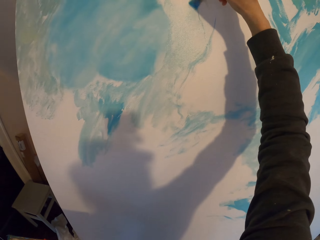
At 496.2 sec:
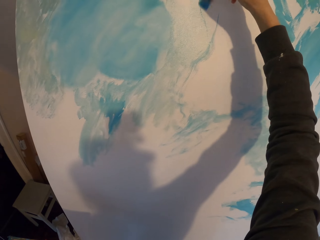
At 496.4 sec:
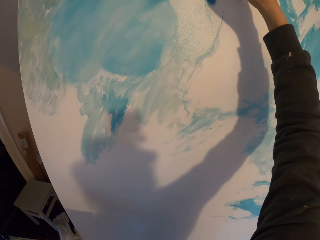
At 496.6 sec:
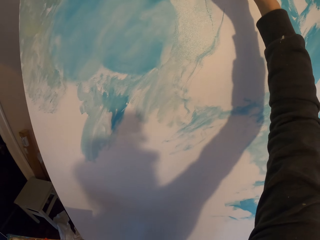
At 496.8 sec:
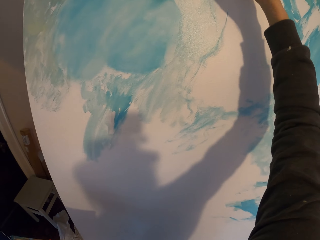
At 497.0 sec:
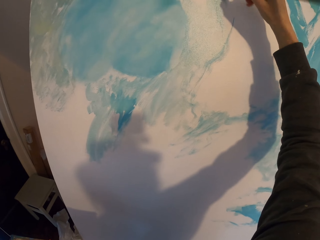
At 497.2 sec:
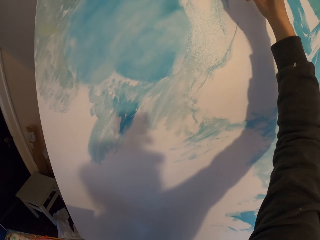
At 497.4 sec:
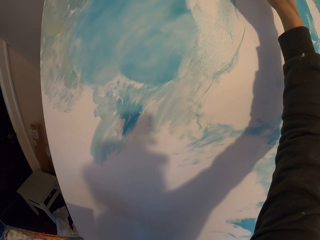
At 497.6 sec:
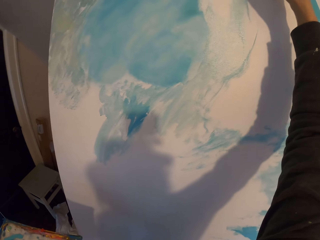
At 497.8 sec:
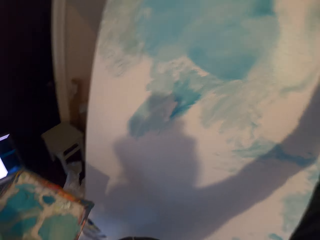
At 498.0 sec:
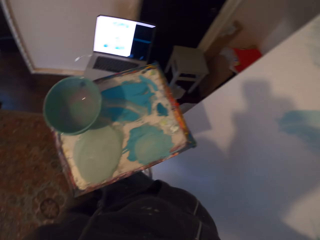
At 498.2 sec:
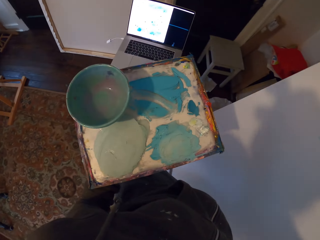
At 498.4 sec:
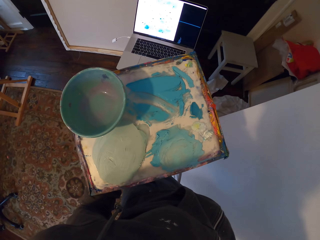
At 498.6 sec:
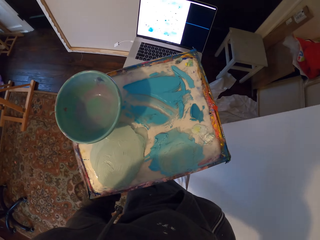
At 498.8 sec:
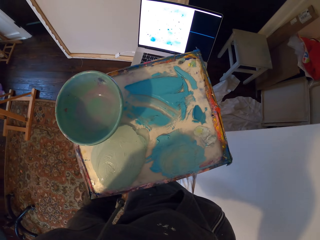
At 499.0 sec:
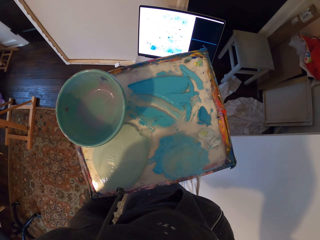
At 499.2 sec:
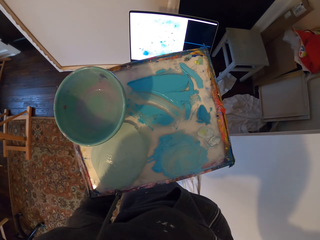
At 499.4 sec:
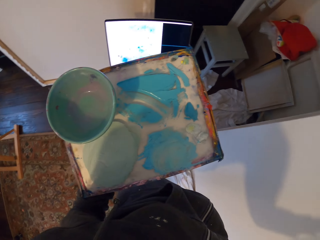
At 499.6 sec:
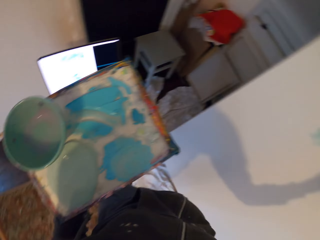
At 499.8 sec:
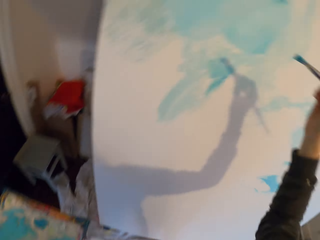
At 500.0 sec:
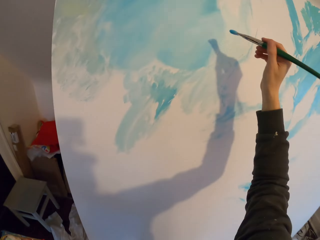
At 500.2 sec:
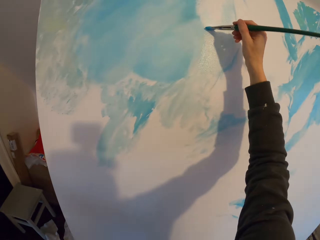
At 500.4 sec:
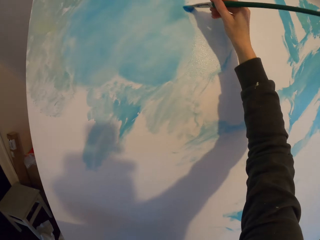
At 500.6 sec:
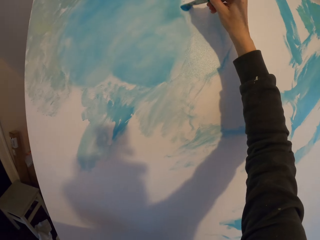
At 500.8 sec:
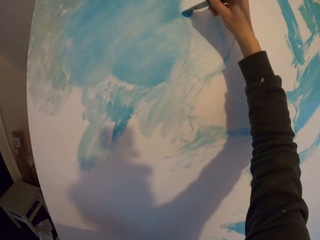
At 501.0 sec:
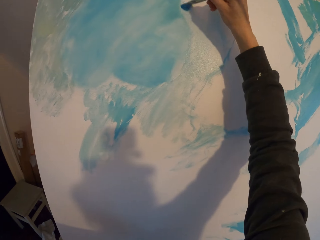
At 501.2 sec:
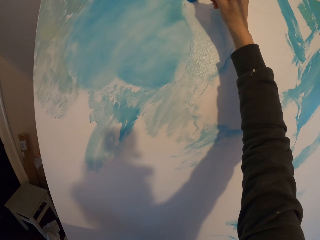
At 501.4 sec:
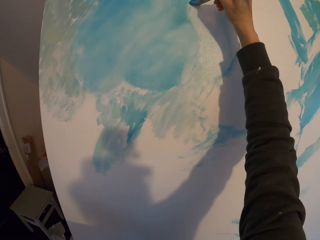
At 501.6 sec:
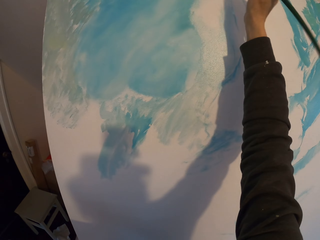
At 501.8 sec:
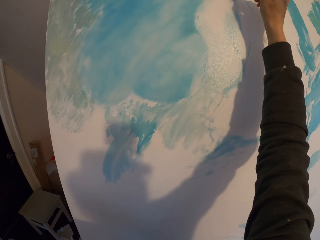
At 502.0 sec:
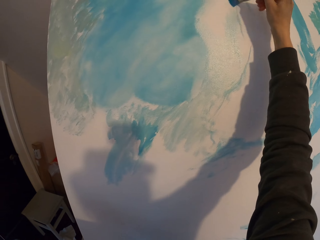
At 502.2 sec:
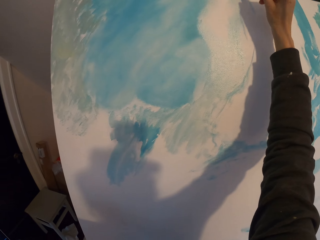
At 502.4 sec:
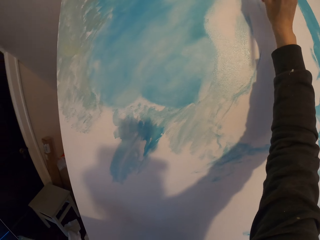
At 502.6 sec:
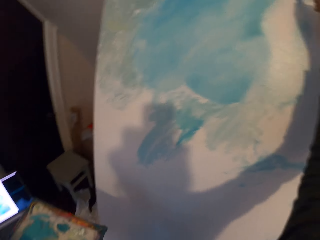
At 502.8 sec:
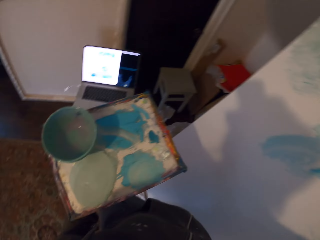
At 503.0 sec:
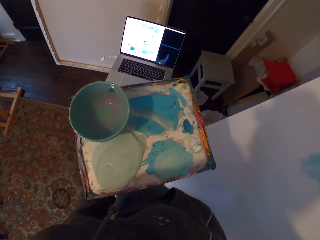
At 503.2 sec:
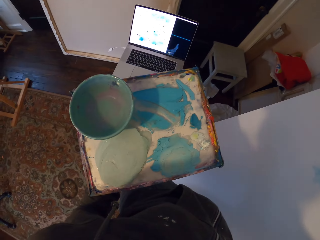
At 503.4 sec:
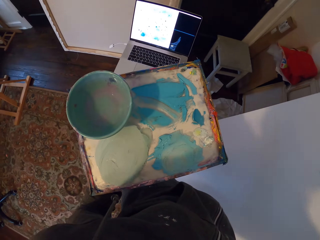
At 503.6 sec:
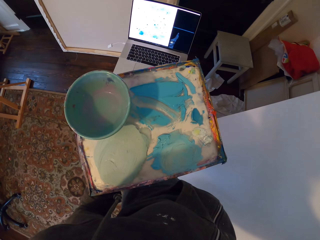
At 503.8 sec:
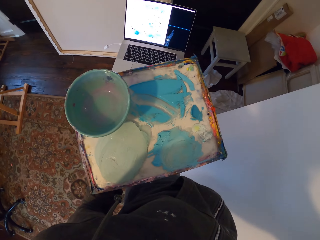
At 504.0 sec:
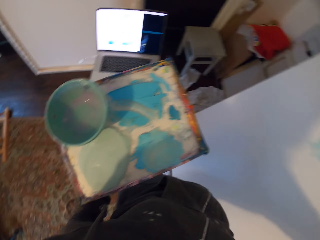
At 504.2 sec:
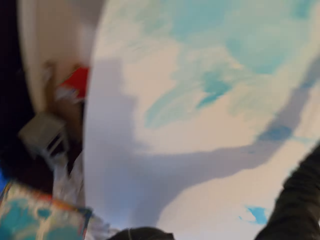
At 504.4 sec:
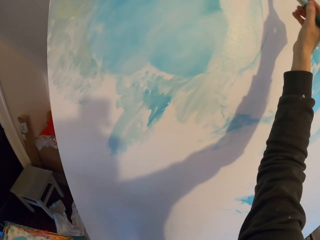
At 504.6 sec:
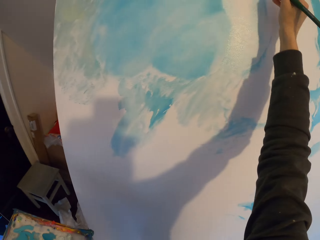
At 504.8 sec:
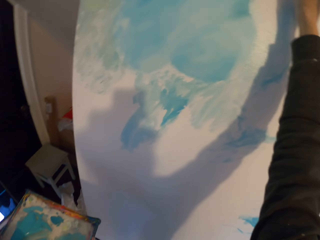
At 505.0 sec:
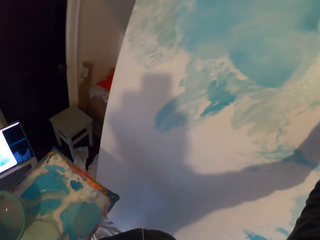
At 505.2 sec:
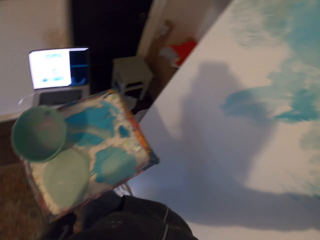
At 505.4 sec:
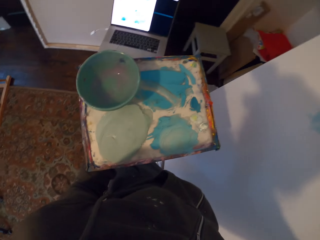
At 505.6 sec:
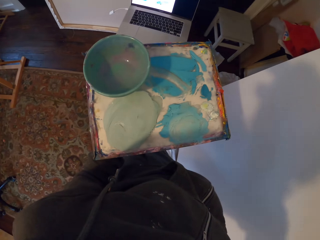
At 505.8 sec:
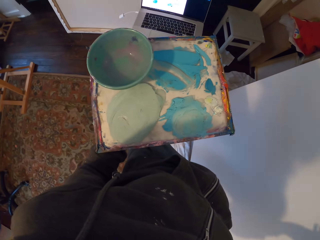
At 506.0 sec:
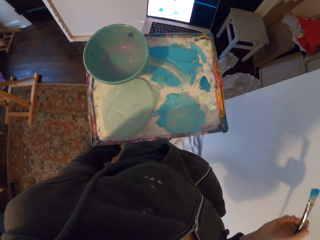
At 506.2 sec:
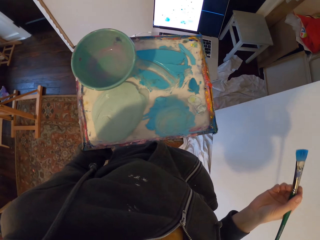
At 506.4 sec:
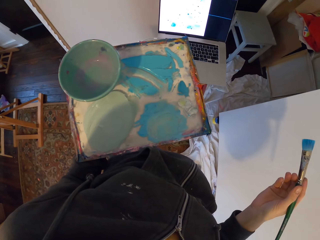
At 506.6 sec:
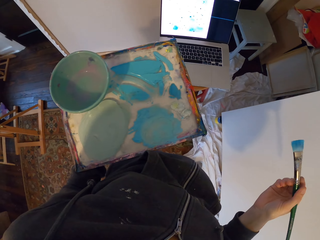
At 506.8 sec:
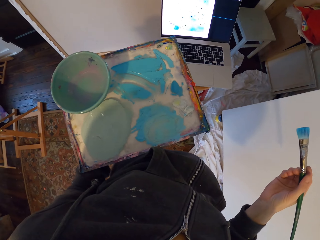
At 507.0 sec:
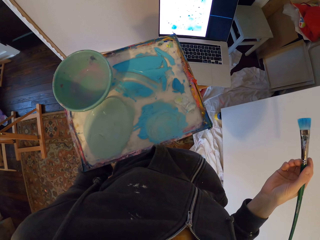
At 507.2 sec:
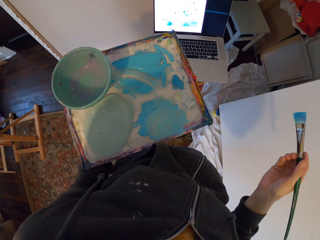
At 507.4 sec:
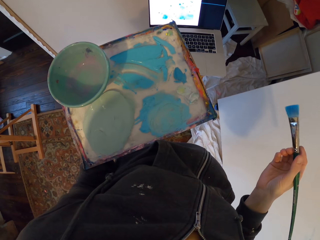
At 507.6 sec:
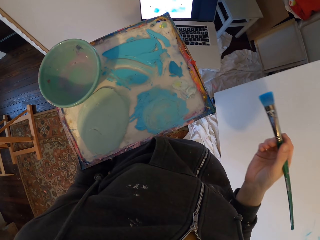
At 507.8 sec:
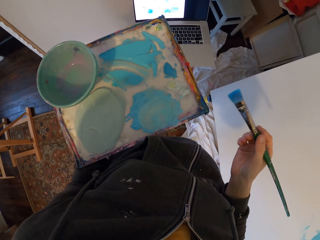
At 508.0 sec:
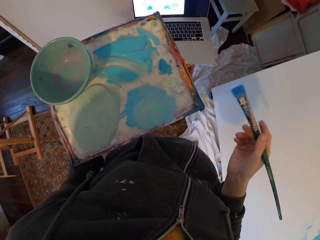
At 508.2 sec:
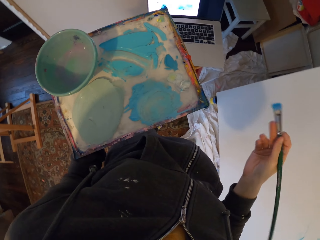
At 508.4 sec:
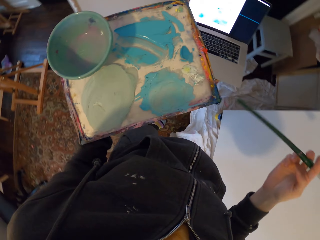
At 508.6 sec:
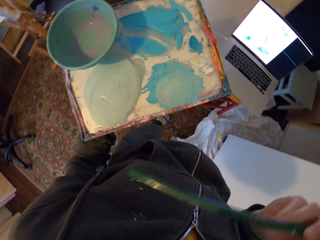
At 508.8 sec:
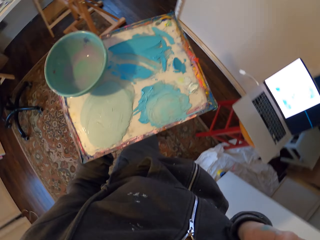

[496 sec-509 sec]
The camera wearer draws the art on the board. They look at the laptop. They draw the art on the board. They look at the laptop. They draw the art on the board. They look at the laptop.

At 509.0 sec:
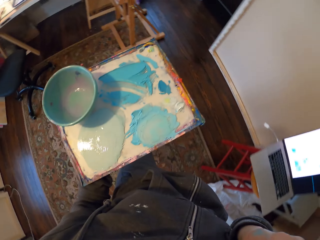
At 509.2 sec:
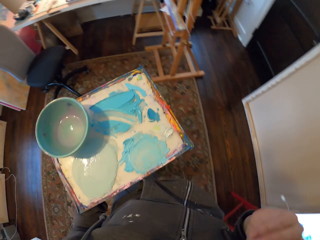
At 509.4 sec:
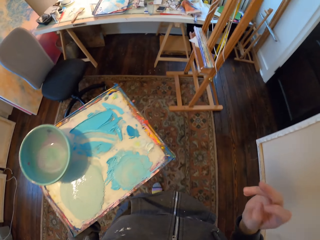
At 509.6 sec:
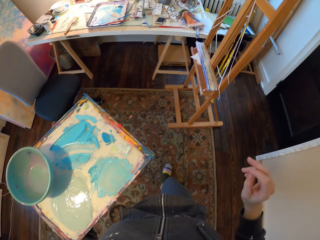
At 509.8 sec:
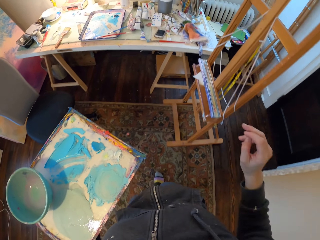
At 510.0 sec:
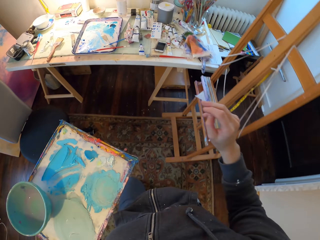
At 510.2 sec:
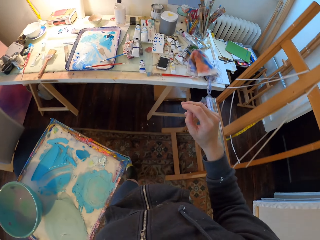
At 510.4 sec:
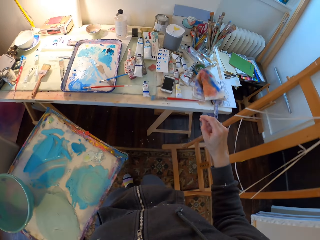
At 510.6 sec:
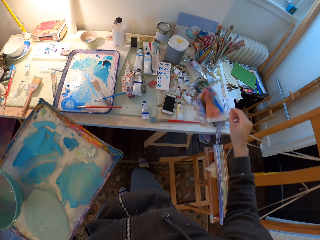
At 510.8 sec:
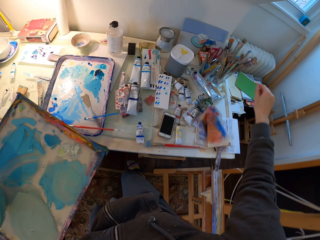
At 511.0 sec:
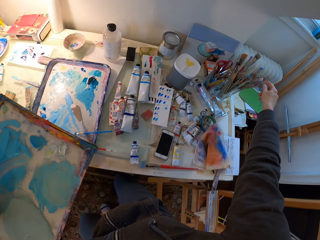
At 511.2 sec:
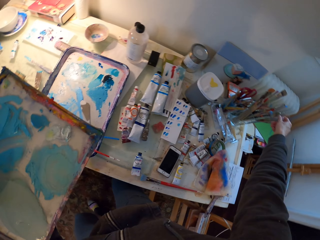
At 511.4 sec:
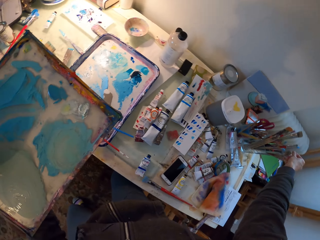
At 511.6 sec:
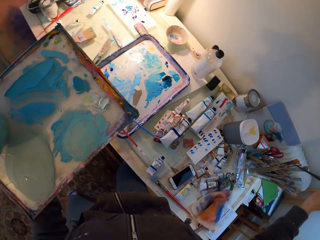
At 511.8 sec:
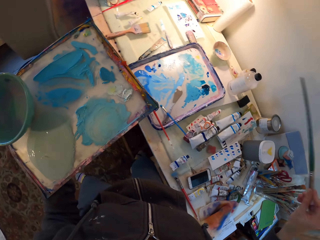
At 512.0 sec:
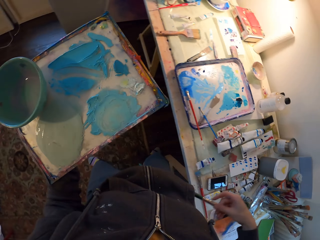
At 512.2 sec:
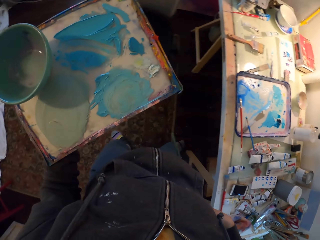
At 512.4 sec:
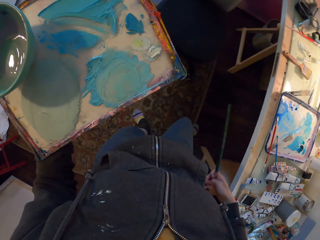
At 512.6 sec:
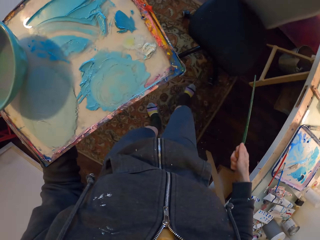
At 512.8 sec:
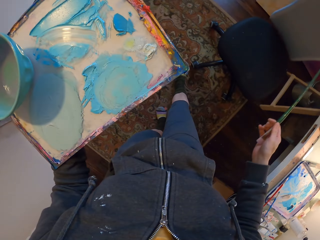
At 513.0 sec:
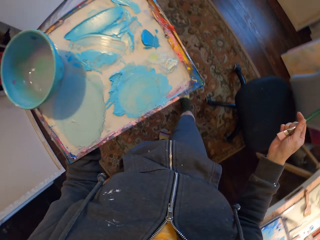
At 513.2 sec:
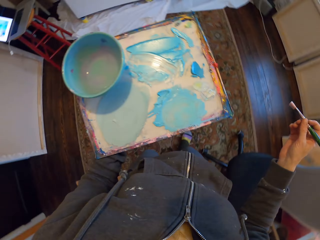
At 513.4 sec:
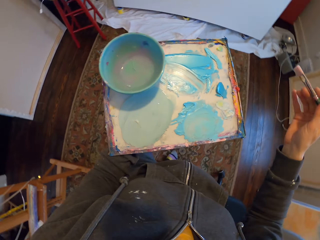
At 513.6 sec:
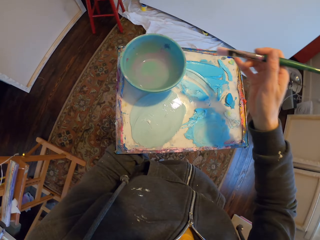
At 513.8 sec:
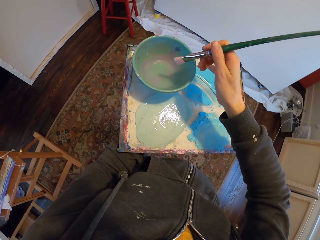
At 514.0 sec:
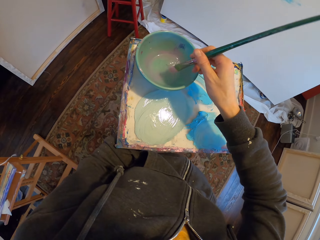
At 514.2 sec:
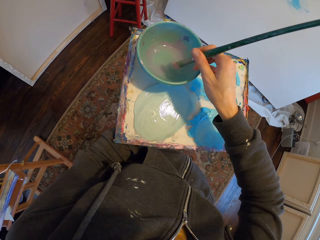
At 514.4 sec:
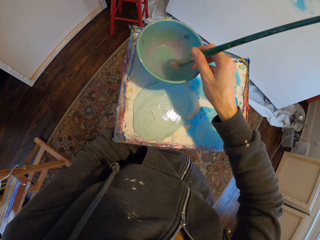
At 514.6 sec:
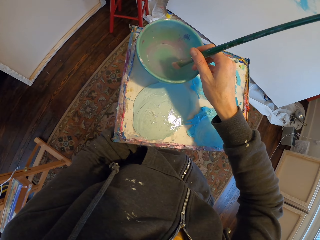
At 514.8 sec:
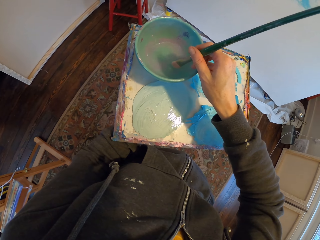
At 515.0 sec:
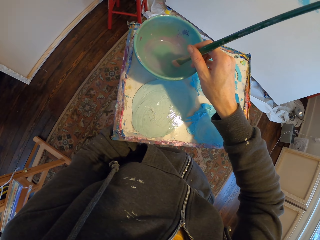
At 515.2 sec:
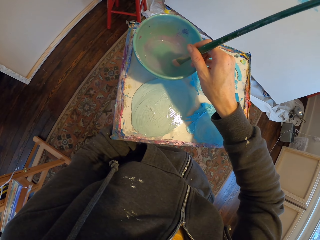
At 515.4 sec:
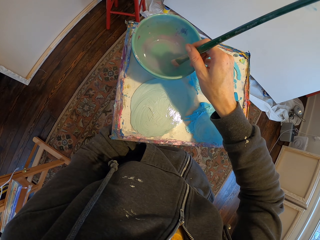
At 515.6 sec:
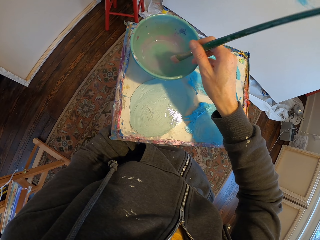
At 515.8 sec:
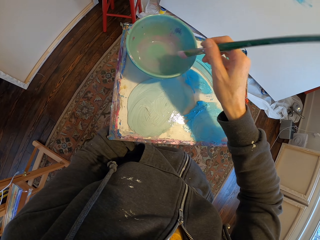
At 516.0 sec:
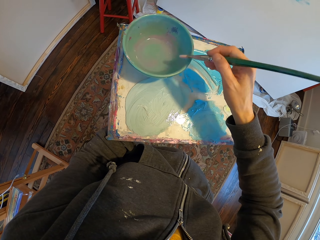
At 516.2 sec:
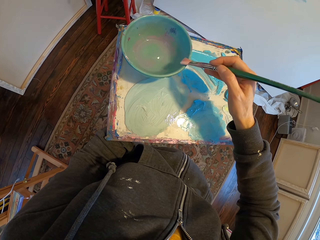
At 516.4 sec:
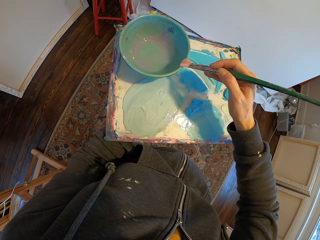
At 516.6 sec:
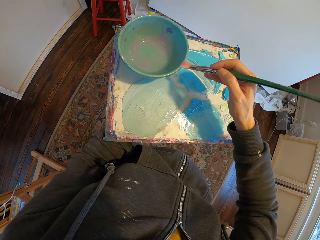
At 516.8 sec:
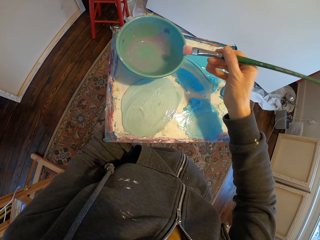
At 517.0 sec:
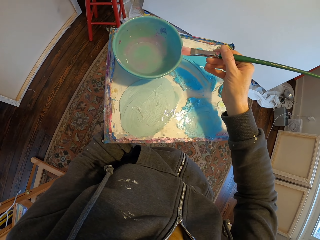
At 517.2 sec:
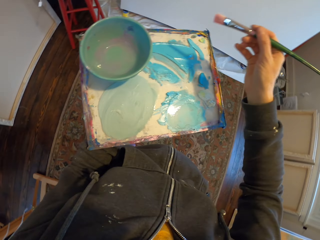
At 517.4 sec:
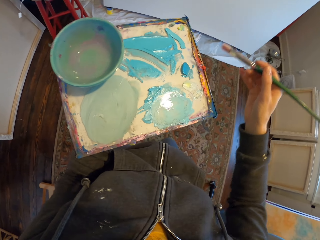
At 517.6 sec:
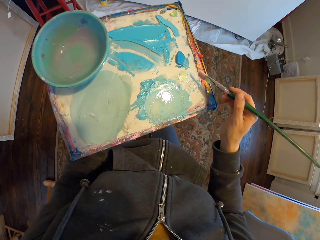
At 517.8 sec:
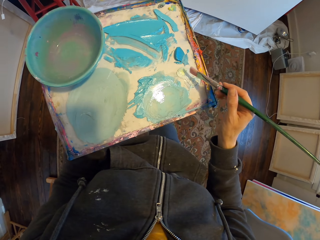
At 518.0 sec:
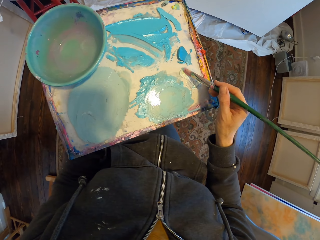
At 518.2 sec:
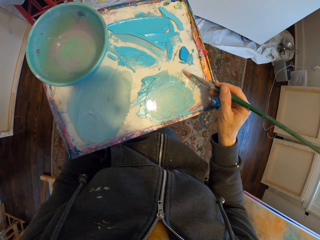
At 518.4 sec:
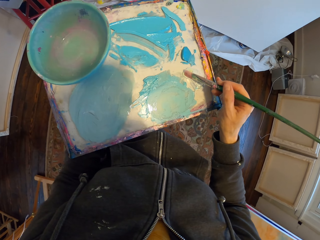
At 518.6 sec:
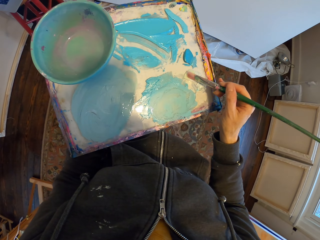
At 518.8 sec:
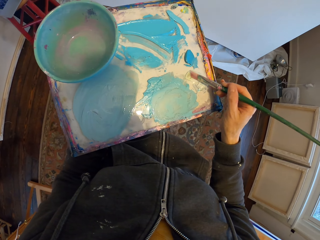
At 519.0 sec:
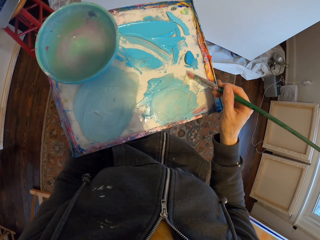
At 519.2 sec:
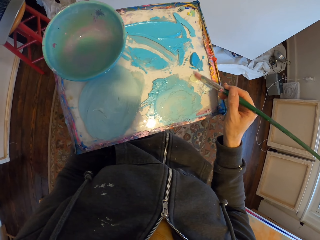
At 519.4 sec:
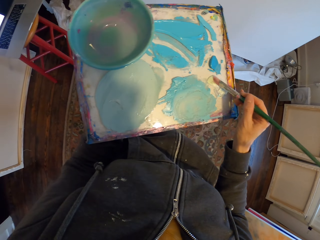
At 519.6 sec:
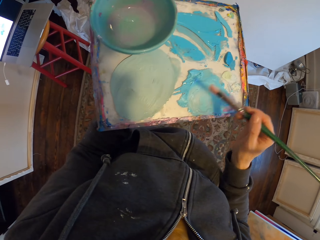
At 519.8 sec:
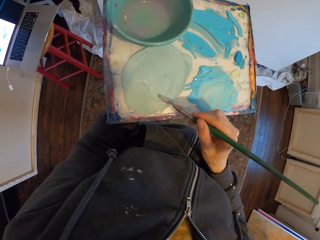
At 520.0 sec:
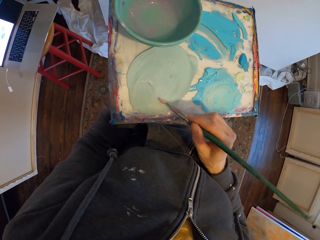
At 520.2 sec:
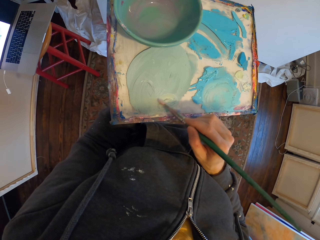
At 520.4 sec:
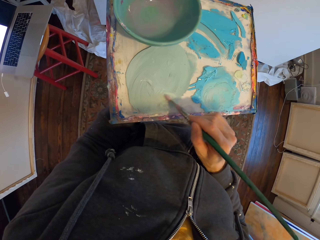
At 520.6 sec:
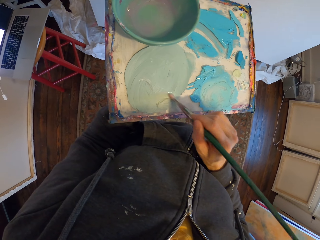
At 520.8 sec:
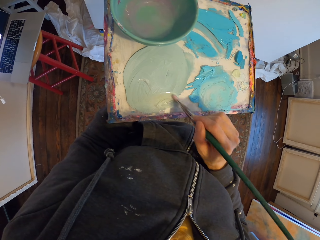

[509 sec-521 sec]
The camera wearer walks around the room. They pick up the paintbrush. They walk around the room. They dip the brush in the ink in the bowl. They touch the paint.
